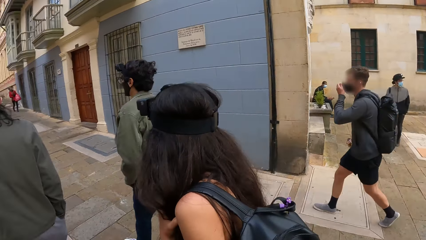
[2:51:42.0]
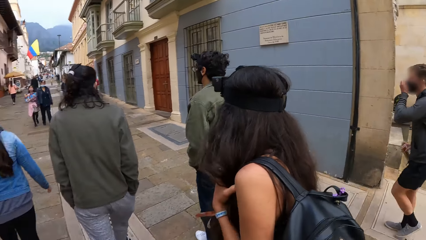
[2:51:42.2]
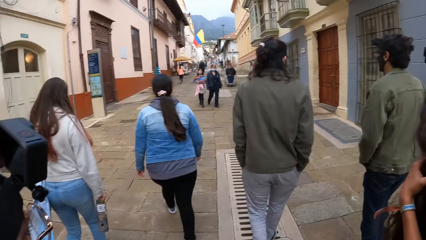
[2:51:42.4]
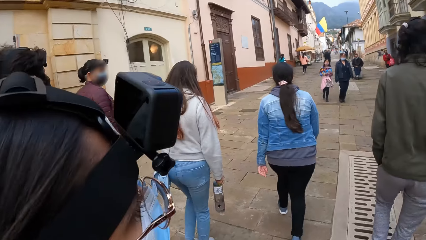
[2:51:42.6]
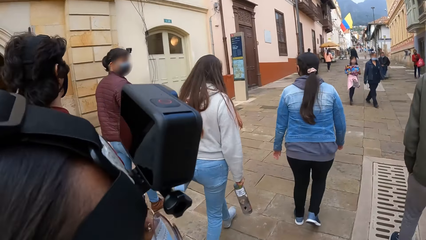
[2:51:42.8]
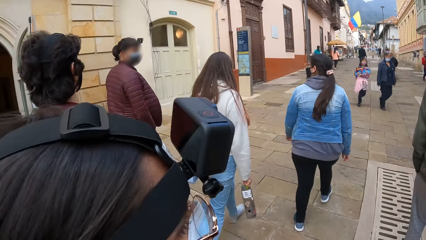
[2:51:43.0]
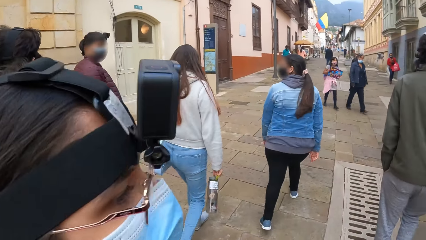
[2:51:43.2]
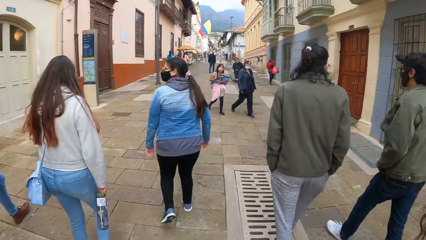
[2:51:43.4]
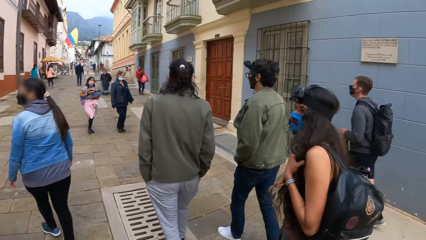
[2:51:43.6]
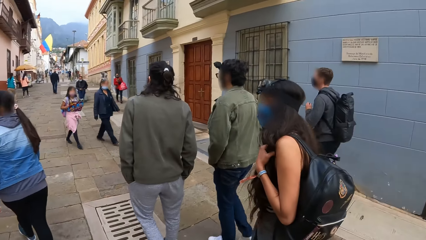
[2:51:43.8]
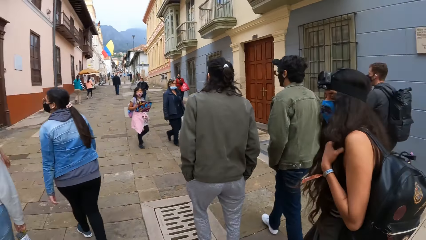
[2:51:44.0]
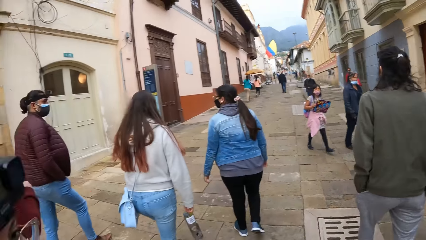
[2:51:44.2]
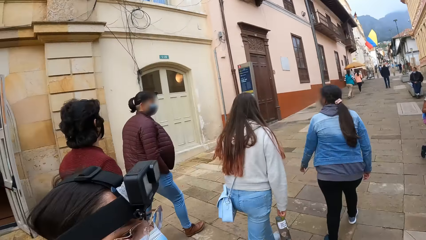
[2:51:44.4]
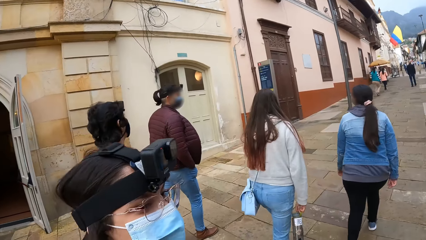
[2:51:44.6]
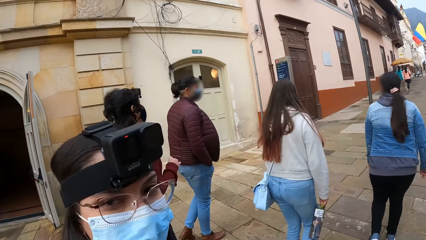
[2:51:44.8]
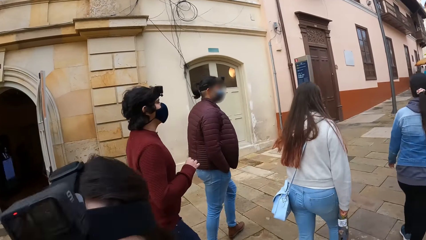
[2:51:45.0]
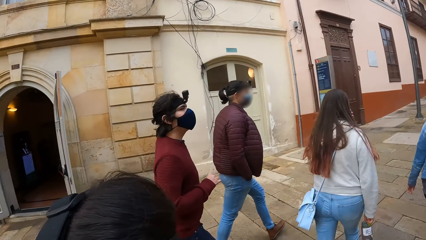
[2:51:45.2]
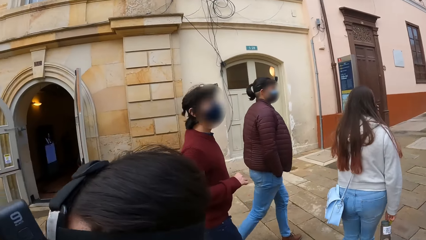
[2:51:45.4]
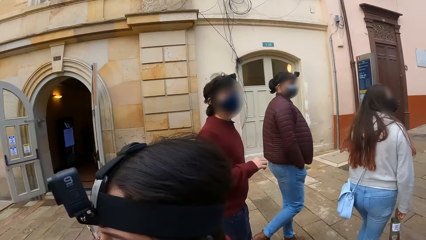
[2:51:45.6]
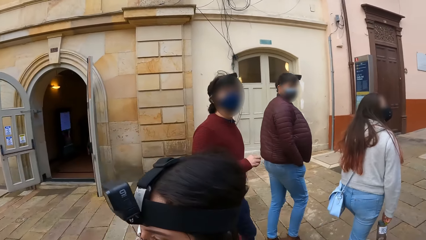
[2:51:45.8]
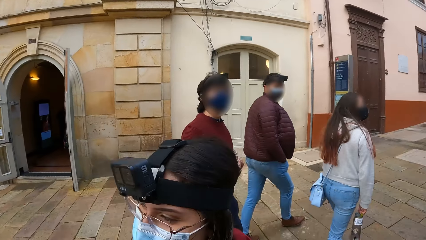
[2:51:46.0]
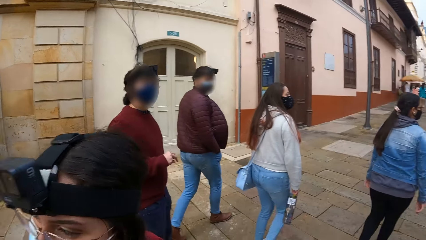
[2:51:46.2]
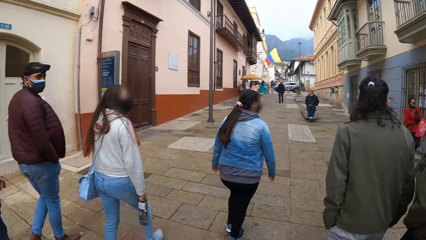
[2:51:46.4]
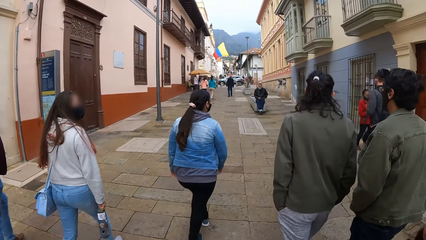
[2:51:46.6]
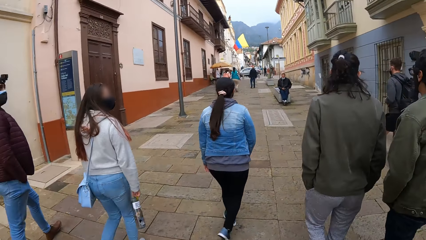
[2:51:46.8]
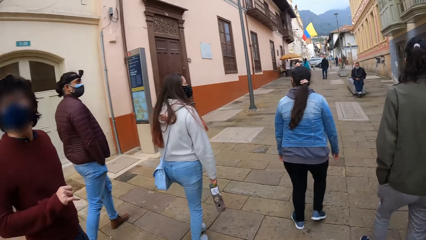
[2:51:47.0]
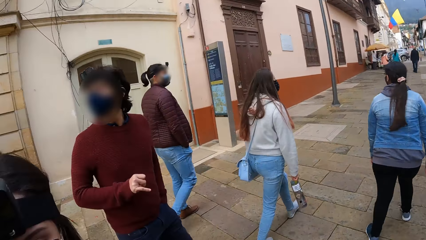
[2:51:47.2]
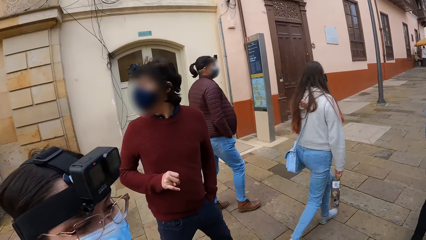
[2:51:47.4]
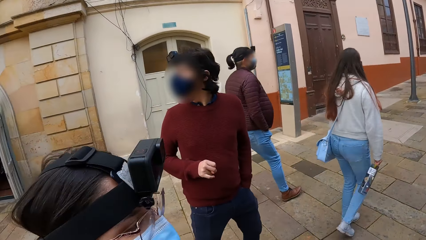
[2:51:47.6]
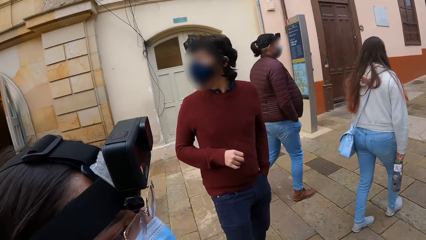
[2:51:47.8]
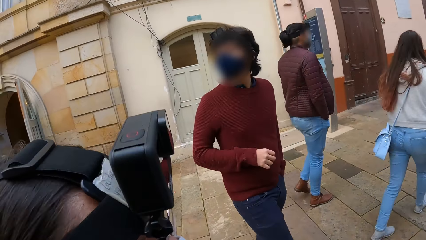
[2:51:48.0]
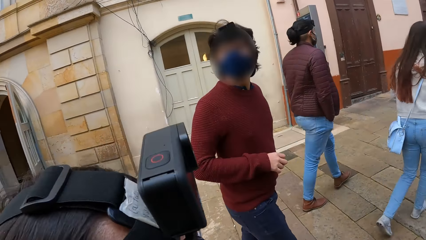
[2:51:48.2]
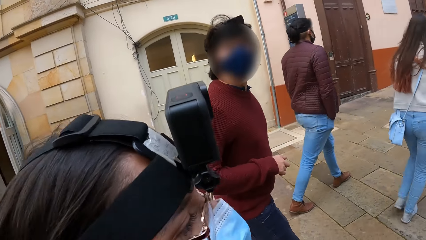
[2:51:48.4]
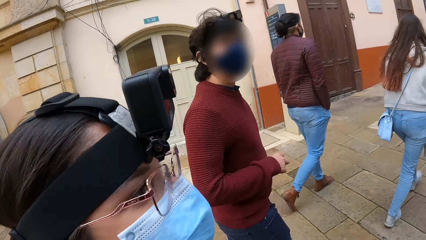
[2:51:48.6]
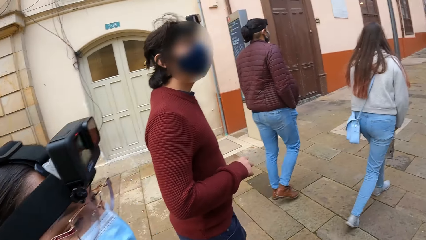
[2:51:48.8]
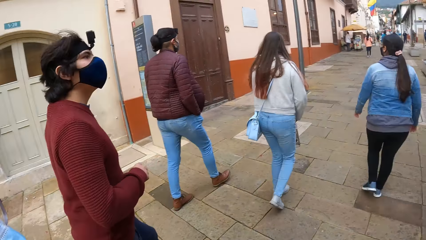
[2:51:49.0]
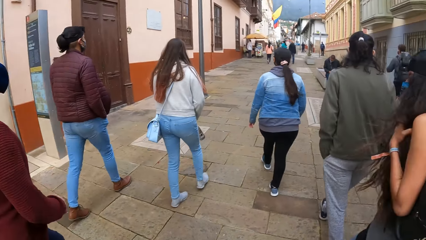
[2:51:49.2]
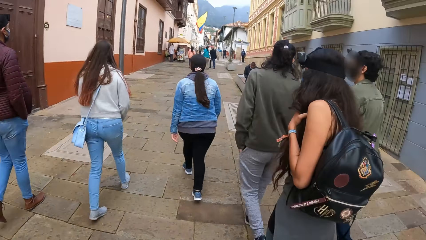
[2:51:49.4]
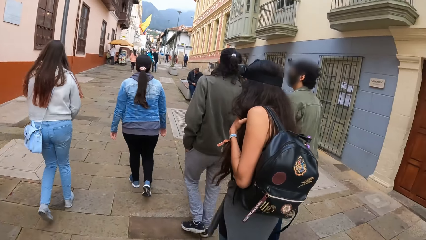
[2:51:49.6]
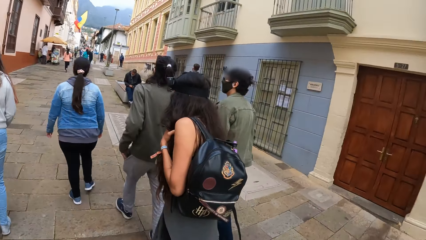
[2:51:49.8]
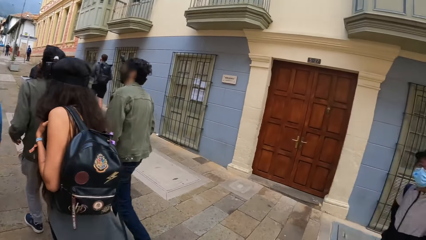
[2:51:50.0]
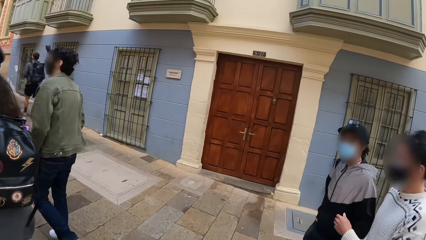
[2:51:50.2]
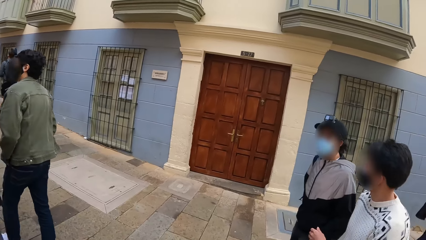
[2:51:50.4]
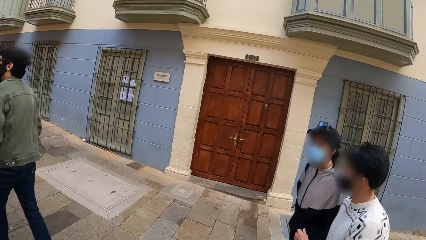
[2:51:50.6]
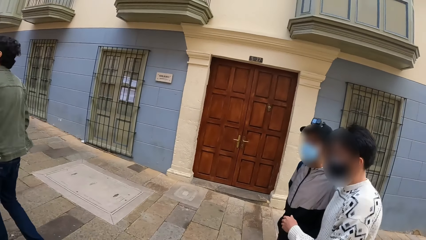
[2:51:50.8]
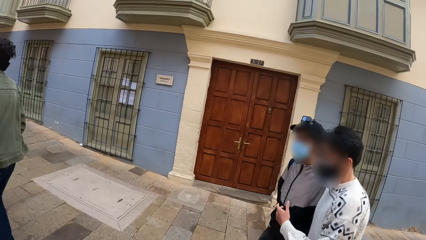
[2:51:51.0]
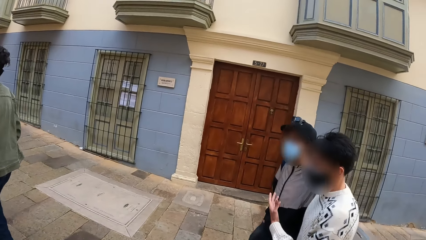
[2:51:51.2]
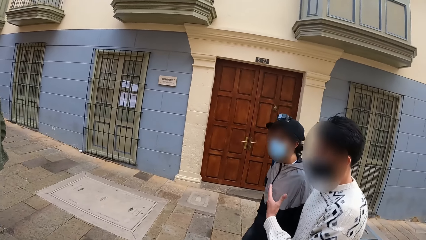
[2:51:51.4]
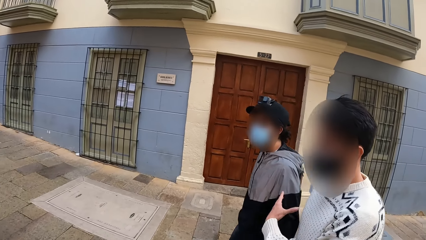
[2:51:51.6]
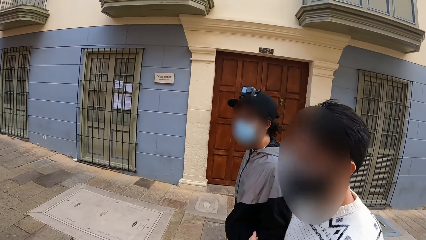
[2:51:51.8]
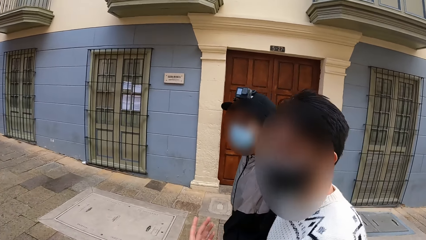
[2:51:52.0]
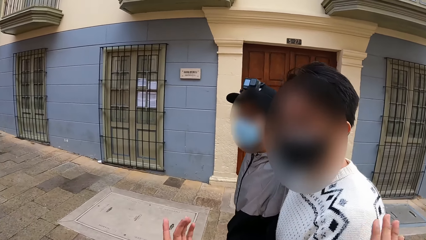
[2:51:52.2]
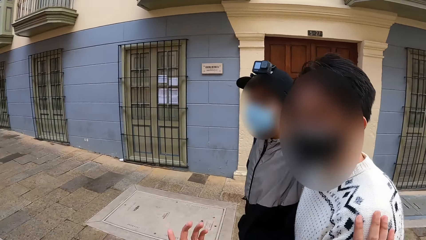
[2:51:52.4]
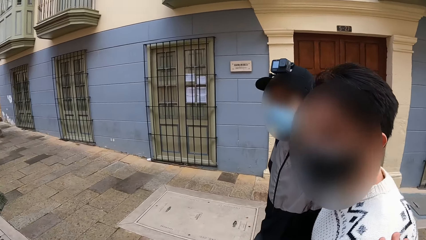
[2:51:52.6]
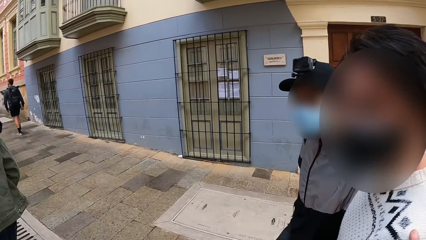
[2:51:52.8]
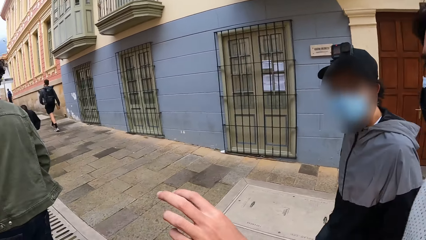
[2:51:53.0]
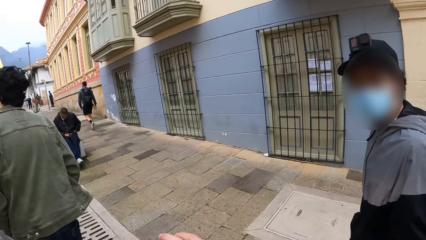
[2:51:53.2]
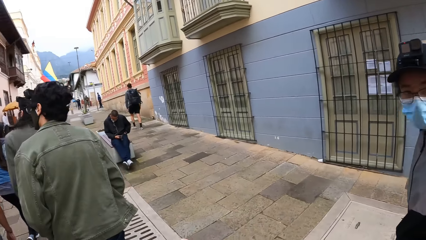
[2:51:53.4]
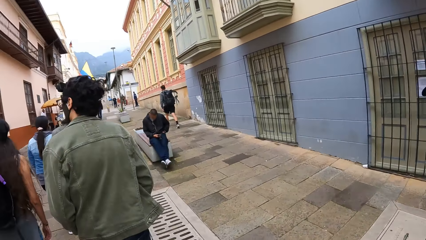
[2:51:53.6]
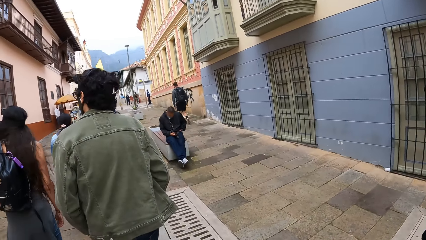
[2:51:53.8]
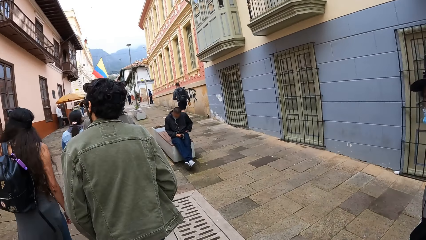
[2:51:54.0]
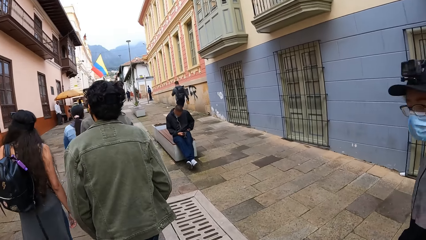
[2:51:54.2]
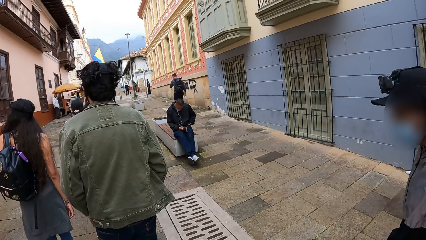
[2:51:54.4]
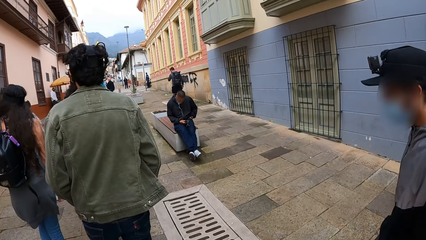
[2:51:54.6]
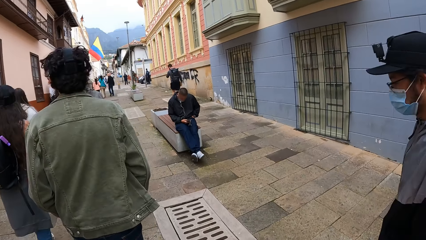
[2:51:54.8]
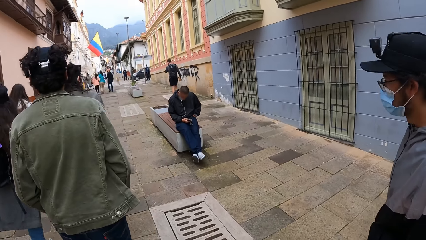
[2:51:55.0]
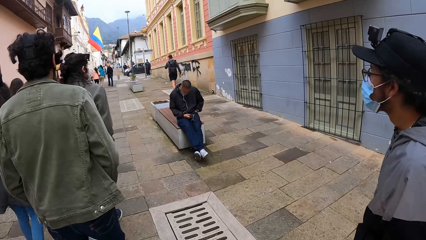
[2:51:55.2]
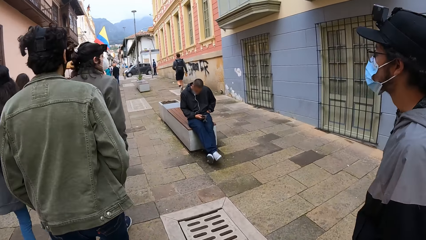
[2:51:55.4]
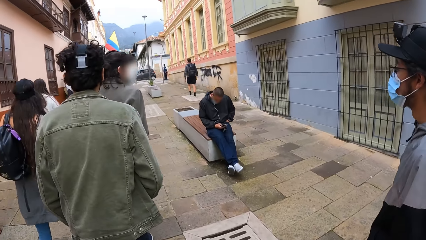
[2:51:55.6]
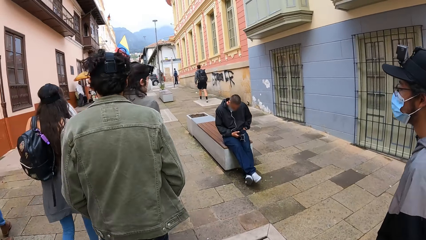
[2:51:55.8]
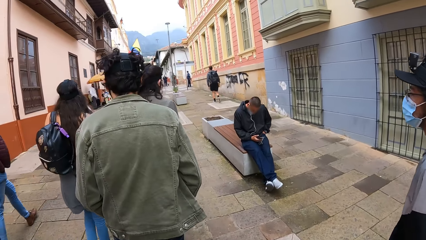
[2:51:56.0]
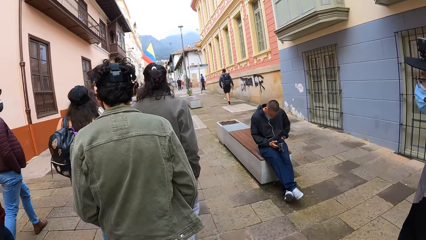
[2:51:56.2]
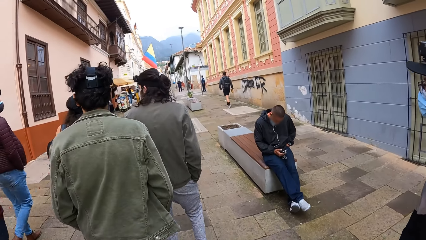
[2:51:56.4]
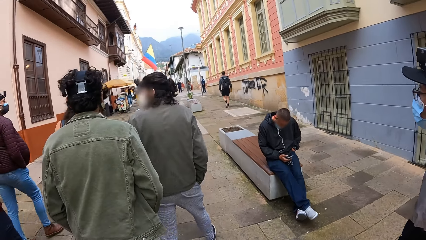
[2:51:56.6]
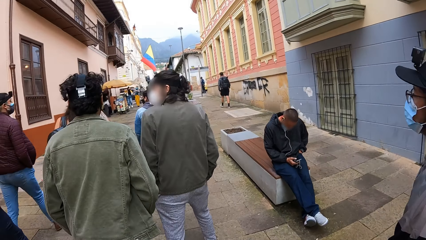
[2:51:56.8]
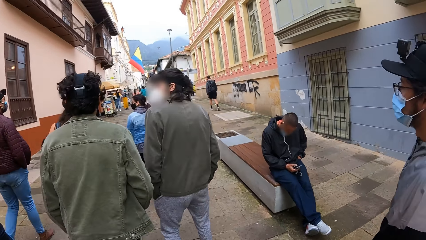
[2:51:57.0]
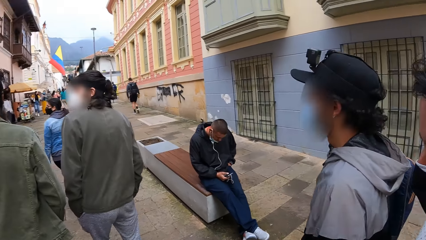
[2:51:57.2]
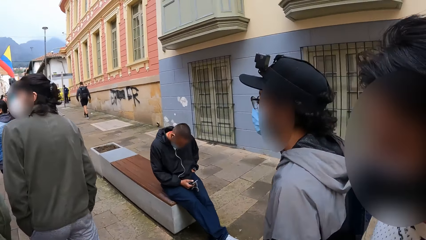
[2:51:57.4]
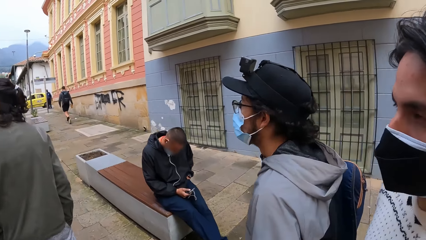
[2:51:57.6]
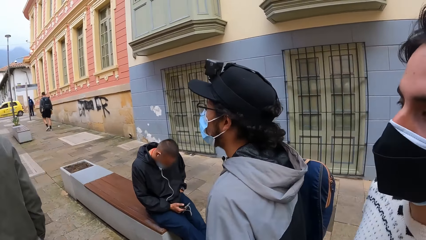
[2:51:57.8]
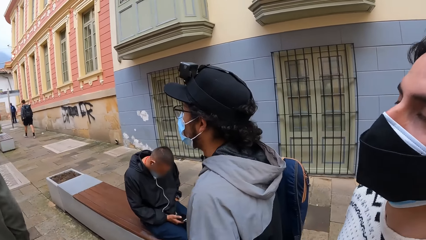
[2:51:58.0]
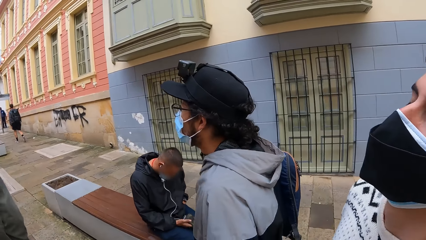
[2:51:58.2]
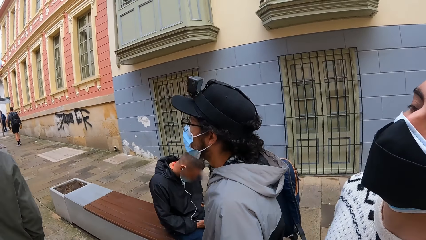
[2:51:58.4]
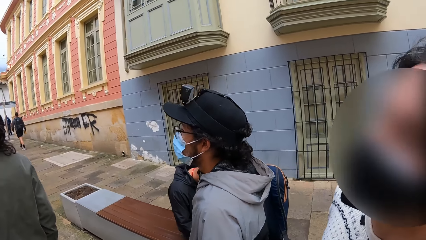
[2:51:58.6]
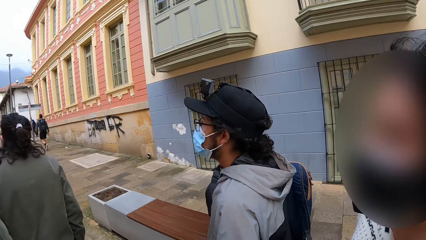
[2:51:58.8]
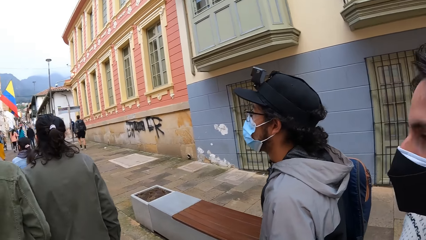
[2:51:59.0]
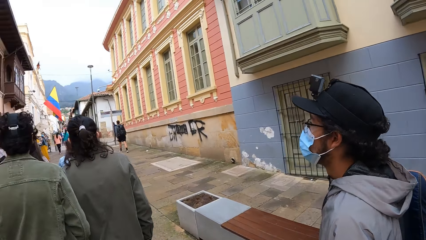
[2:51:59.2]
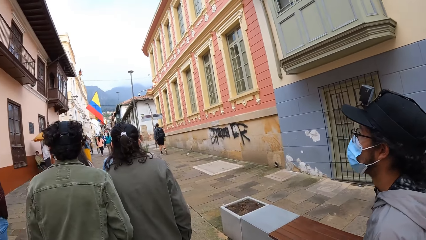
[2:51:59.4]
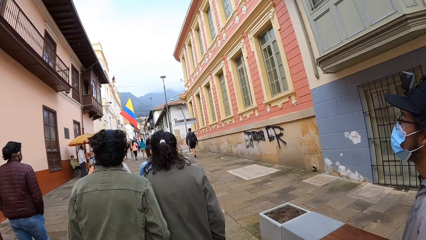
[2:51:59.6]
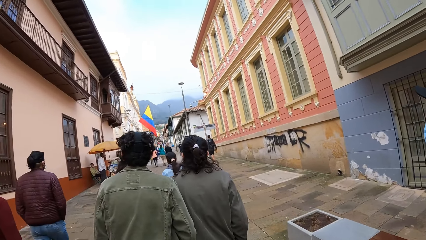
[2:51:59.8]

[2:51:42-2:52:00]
The camera wearer interacts with a man and another man along the street. They touch the man.
